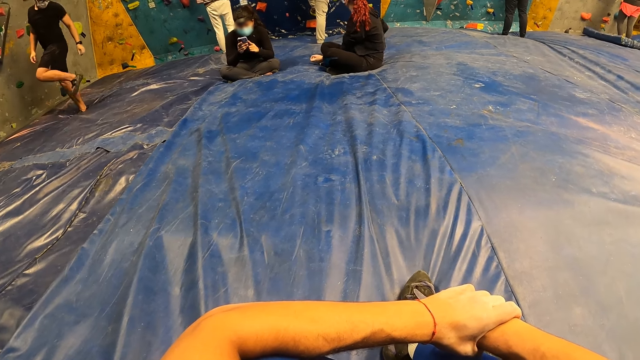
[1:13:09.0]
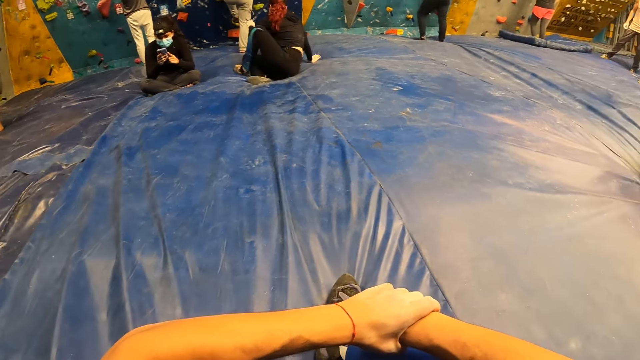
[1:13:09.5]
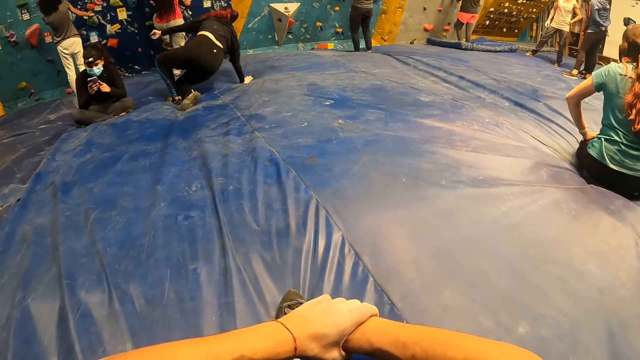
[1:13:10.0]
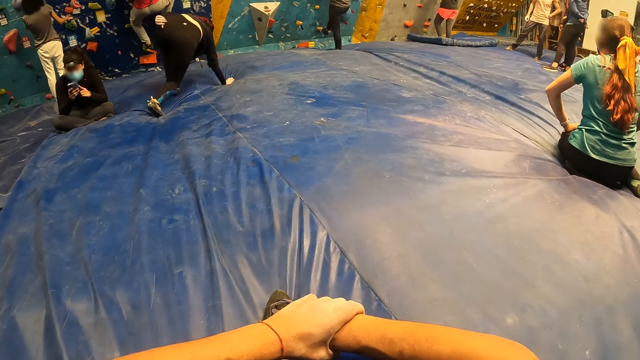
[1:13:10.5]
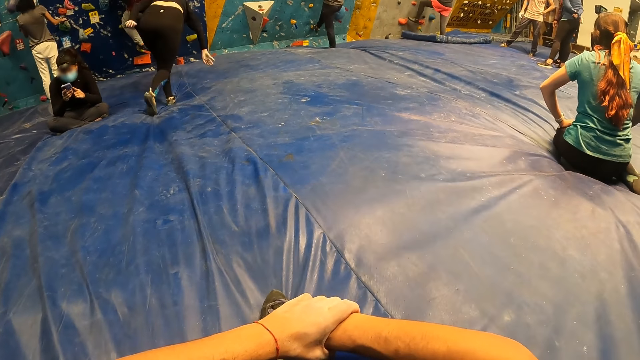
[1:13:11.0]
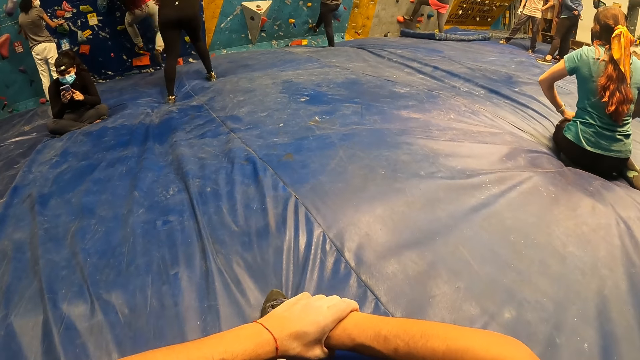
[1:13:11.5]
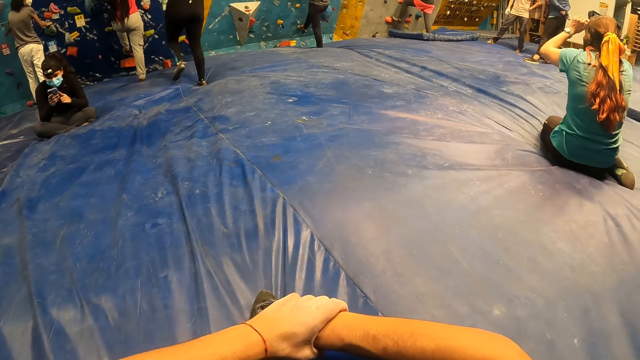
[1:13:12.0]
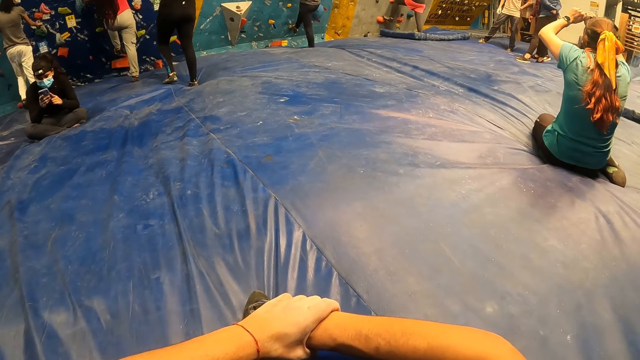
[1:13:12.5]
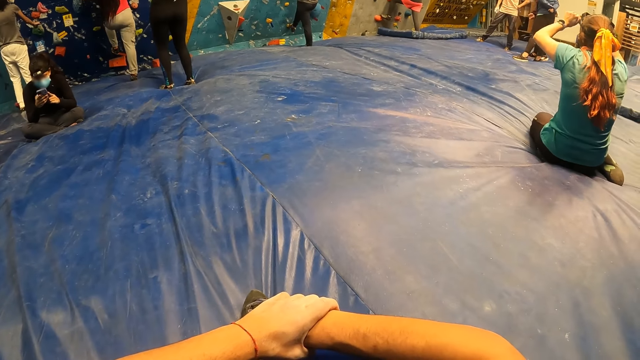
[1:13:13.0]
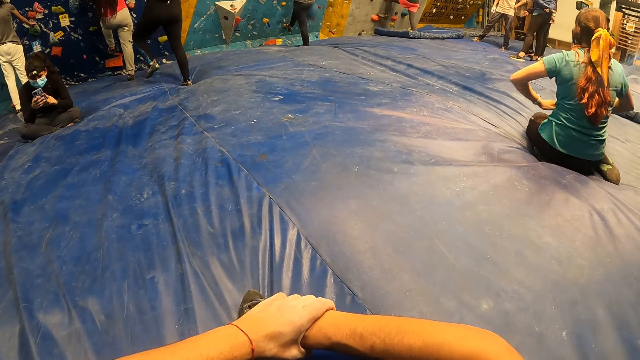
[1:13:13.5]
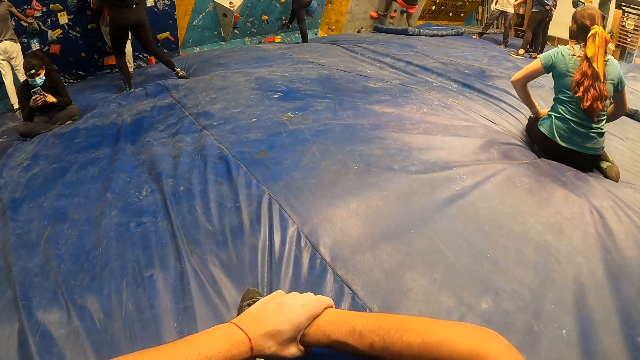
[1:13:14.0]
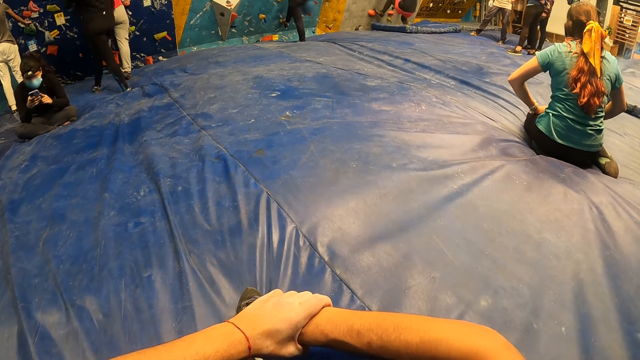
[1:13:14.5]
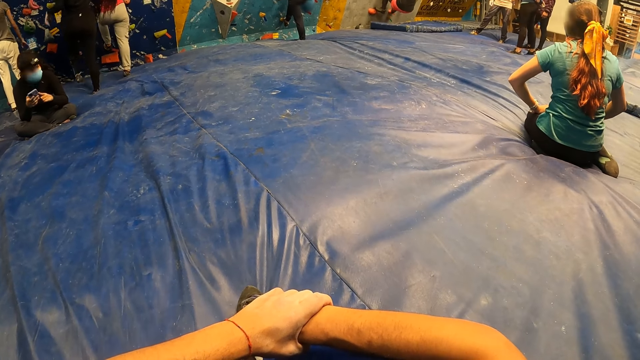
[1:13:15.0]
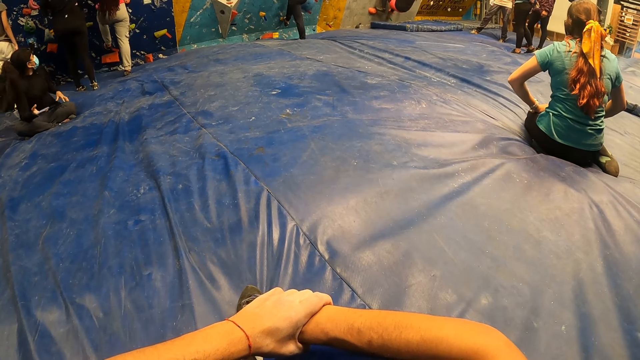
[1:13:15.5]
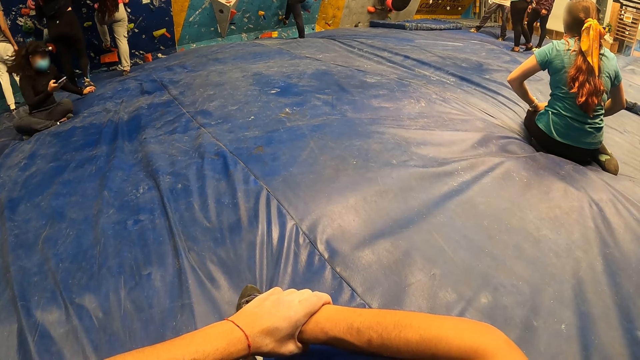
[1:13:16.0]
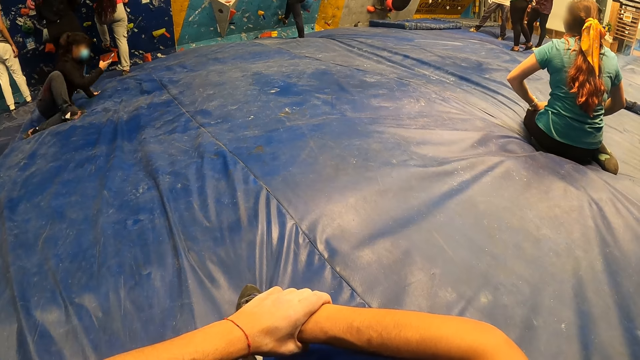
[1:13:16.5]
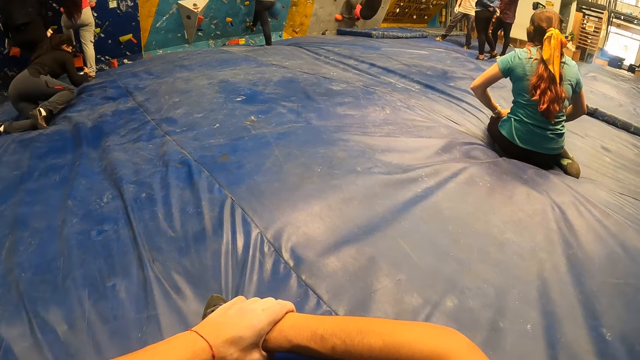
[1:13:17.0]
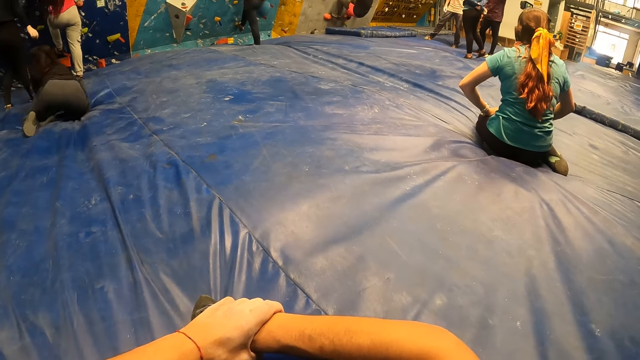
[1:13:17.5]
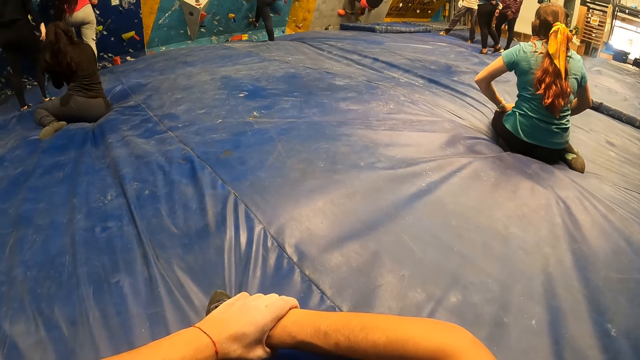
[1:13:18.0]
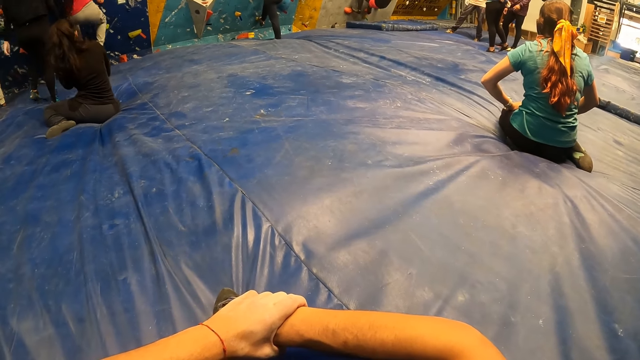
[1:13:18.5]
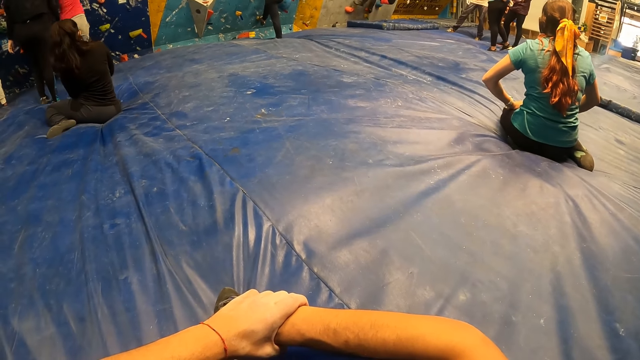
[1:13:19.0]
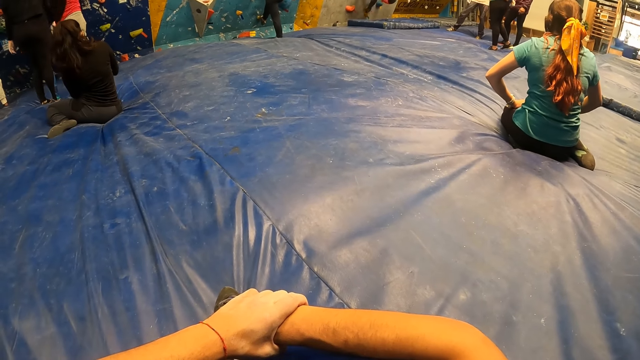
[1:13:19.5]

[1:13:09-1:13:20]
The camera wearer looks around a room. A lady walks around the room. The camera wearer looks around the room. Another lady adjusts herself on the floor.

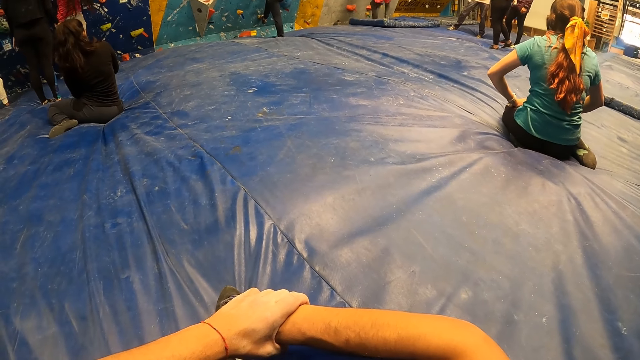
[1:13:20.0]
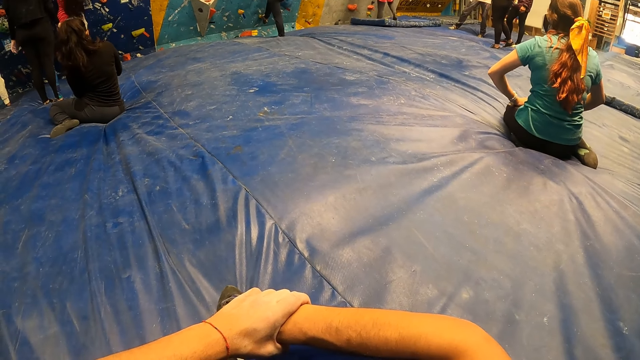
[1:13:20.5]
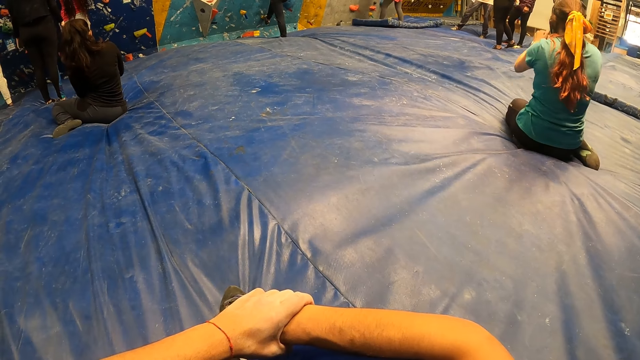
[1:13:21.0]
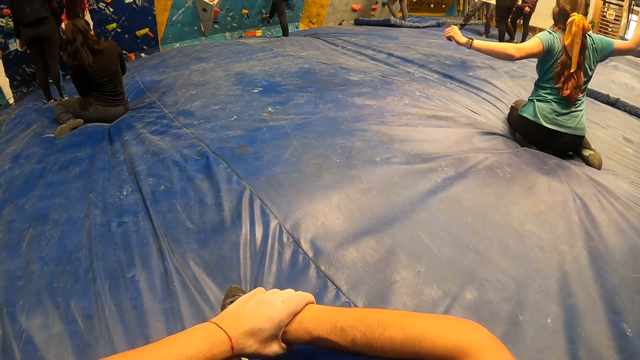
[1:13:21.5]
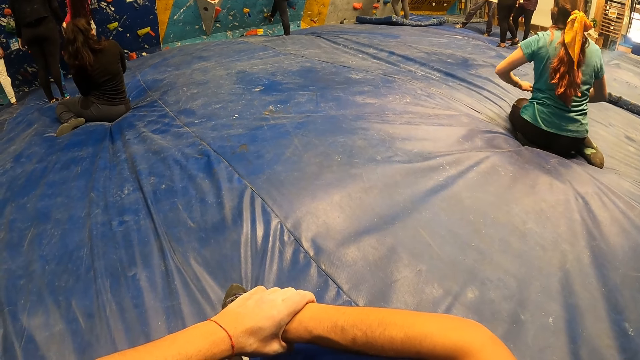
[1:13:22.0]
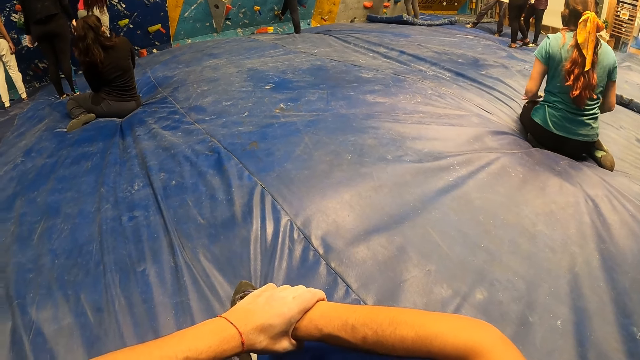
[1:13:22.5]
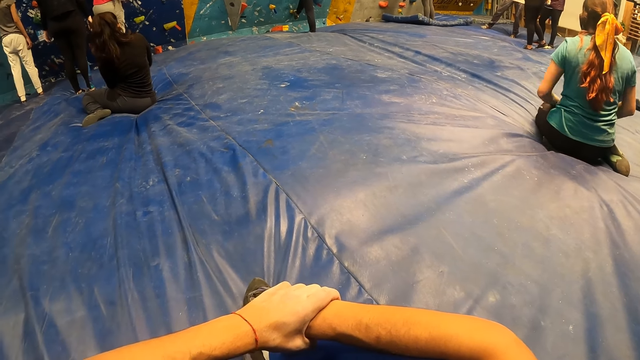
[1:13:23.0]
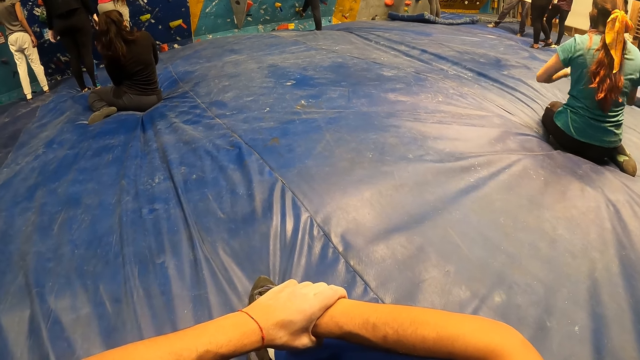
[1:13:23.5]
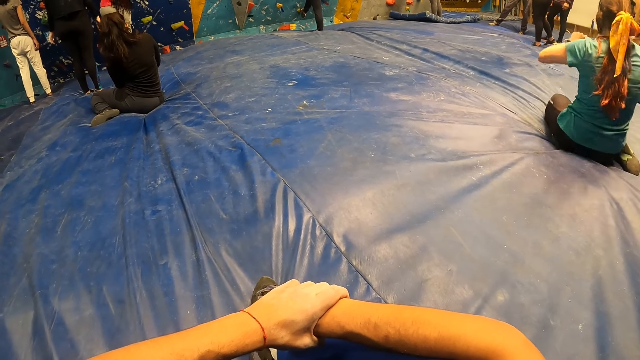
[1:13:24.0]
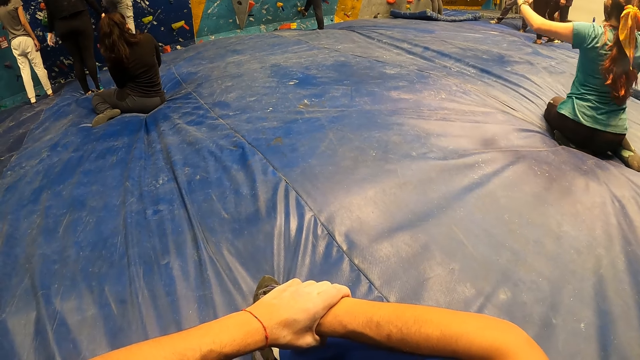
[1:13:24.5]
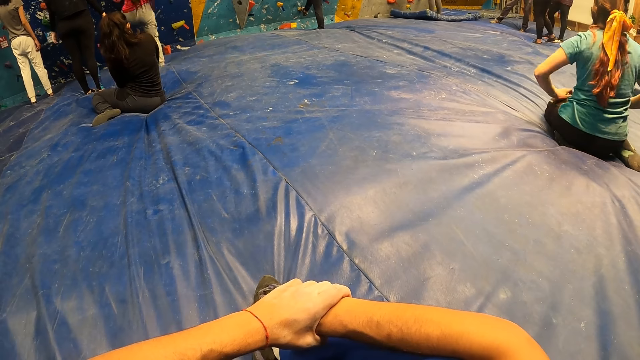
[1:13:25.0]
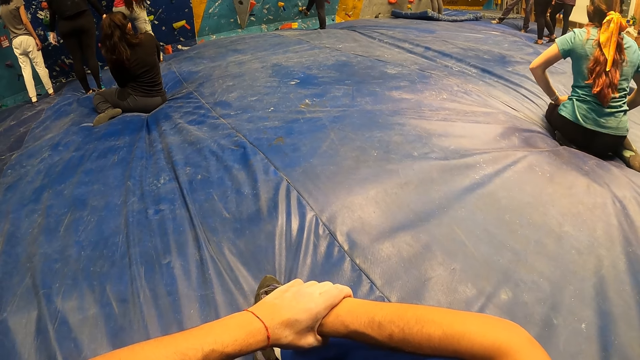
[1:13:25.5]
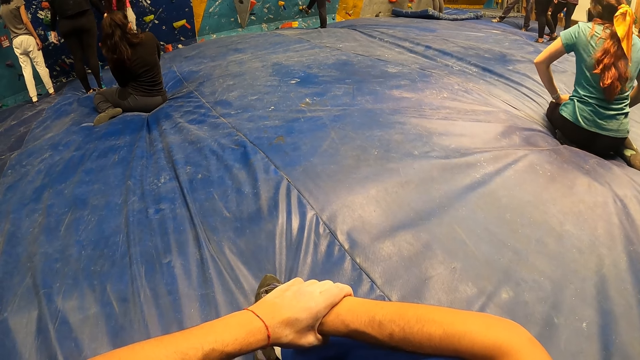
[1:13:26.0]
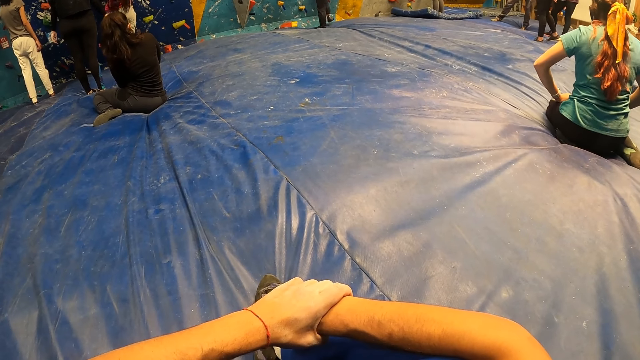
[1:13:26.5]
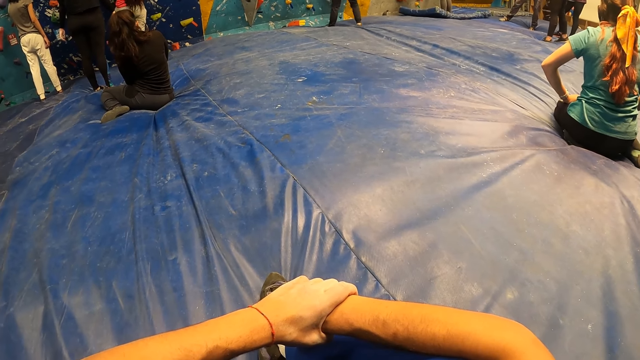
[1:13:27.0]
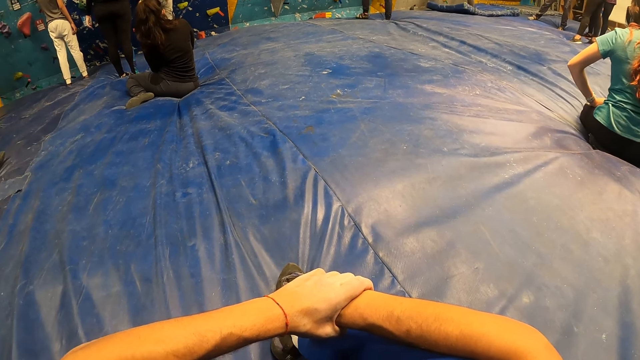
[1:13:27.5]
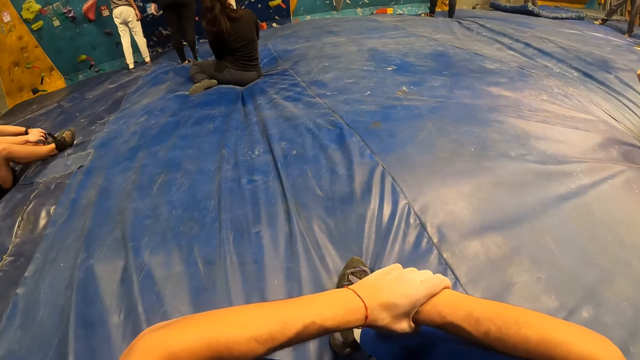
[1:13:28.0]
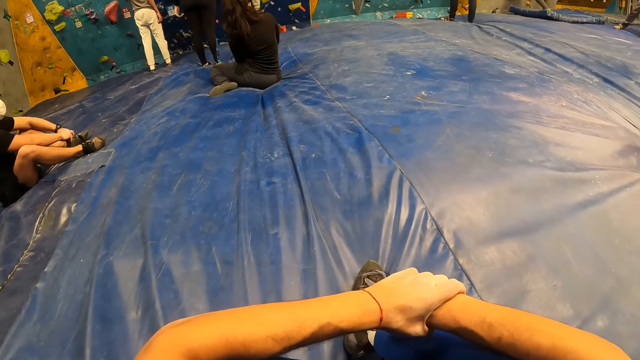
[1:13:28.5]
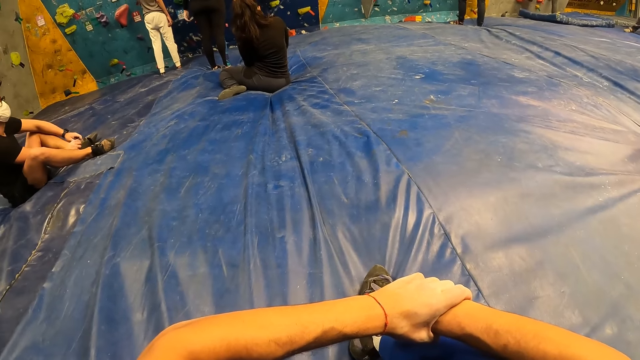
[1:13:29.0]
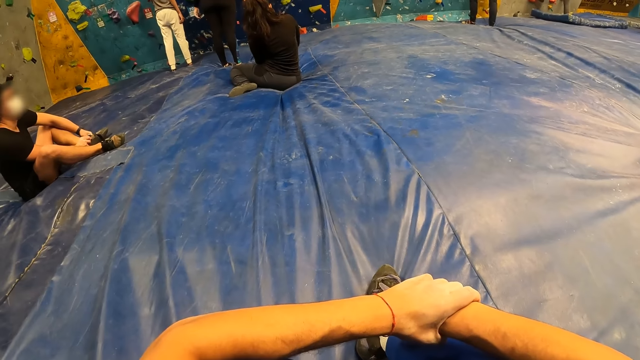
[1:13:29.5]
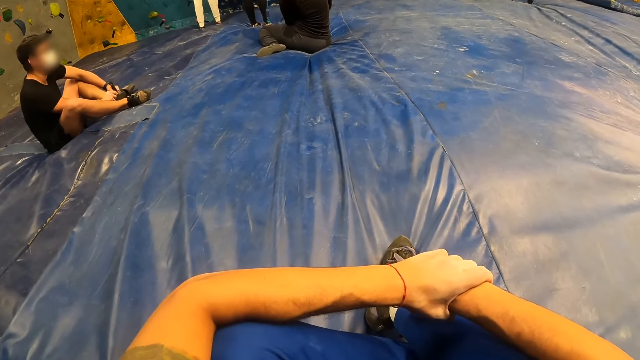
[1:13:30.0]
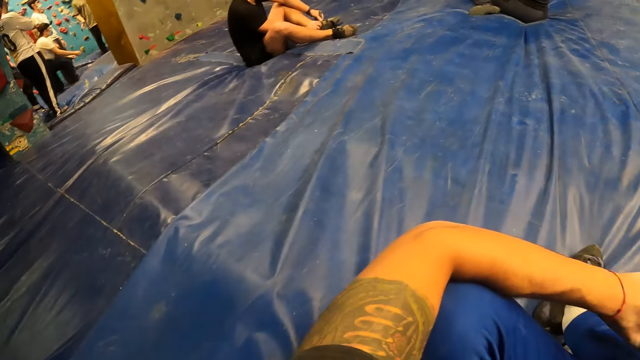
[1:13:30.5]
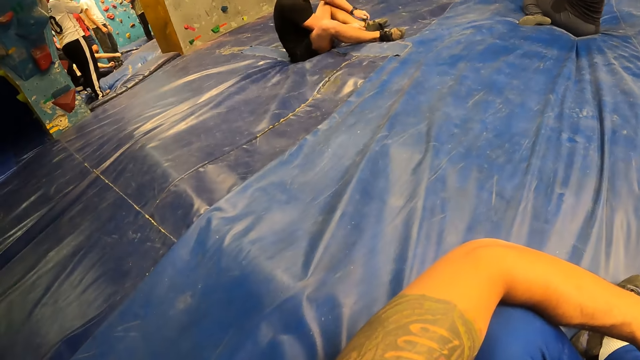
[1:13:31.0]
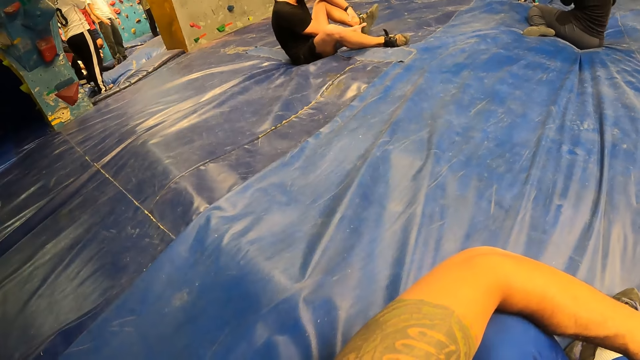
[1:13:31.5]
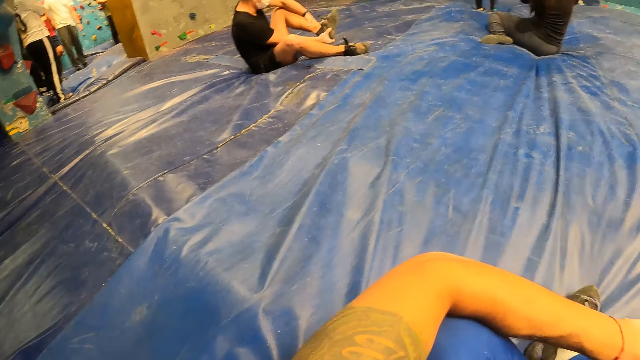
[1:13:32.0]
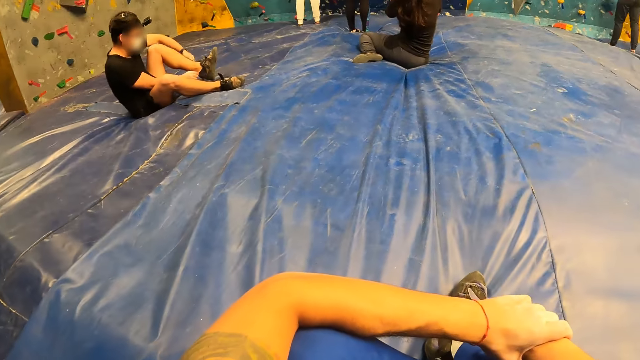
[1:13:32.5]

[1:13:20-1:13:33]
The camera wearer looks around a room. A lady adjusts herself on the floor. The camera wearer looks around the room. Another lady climbs on a wall. A man adjusts his shoe laces. The camera wearer looks around the room.
